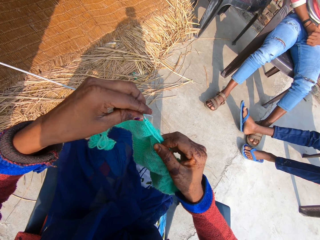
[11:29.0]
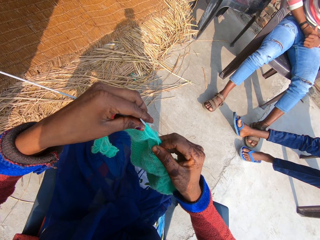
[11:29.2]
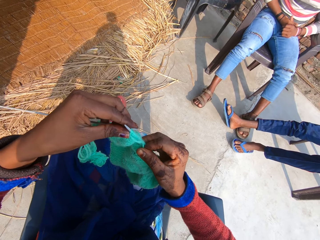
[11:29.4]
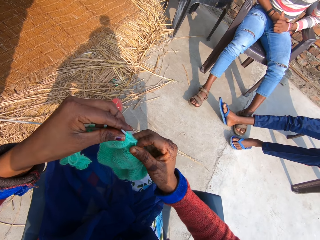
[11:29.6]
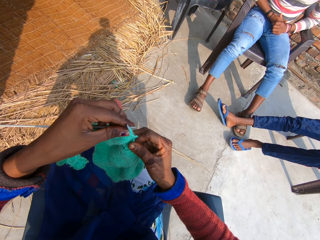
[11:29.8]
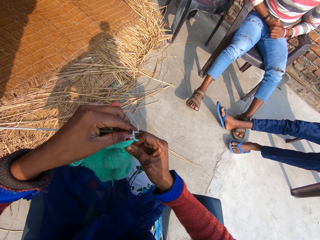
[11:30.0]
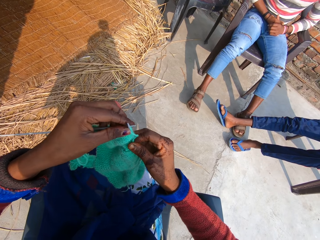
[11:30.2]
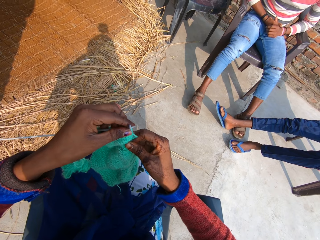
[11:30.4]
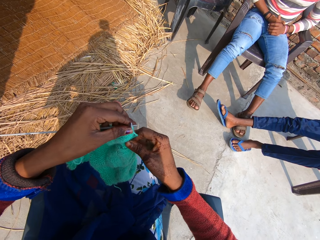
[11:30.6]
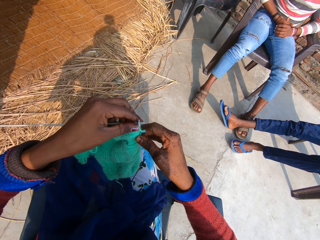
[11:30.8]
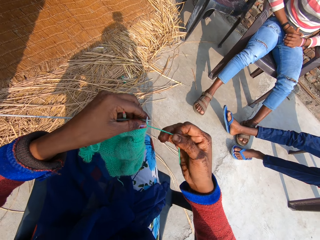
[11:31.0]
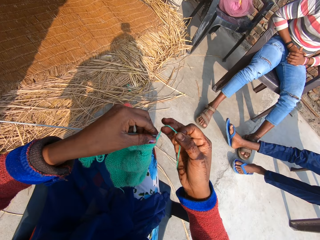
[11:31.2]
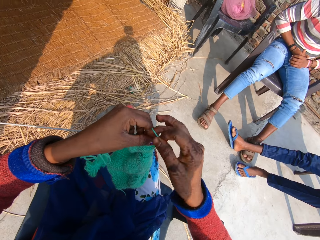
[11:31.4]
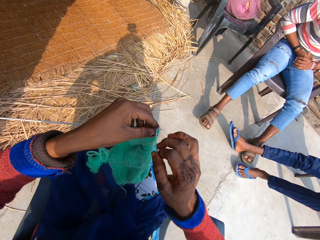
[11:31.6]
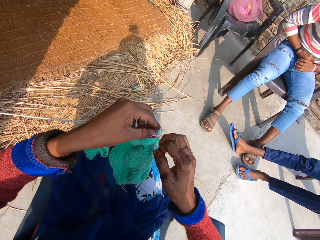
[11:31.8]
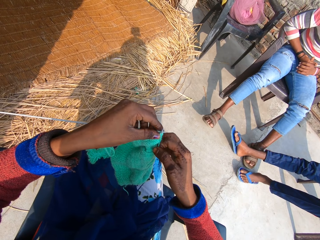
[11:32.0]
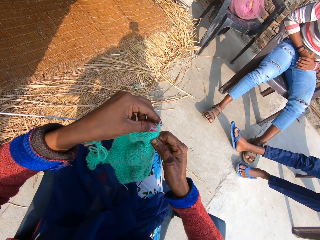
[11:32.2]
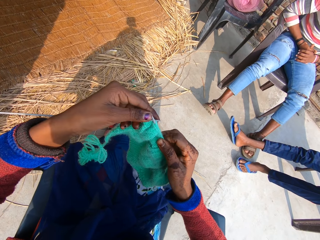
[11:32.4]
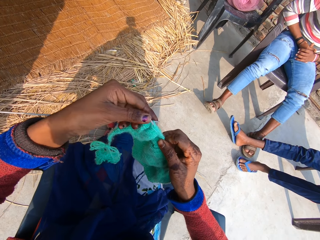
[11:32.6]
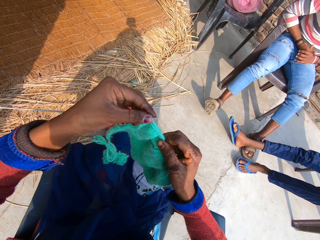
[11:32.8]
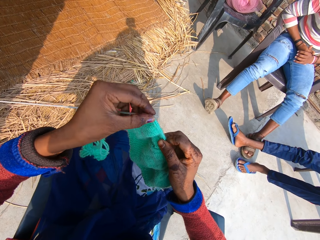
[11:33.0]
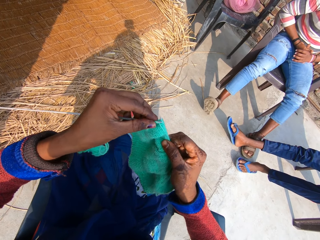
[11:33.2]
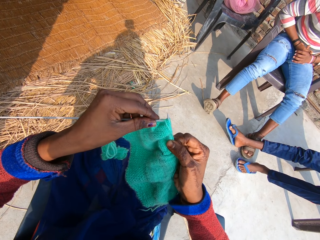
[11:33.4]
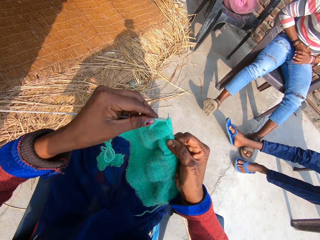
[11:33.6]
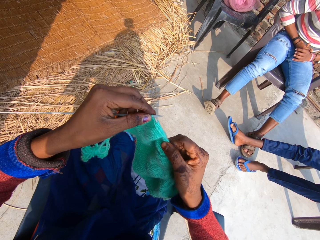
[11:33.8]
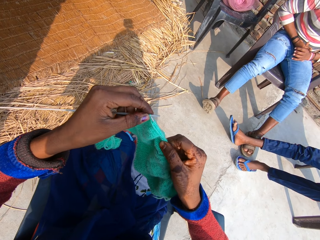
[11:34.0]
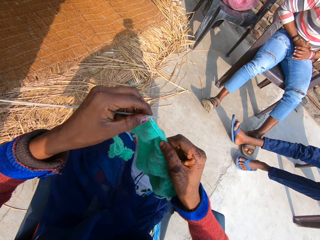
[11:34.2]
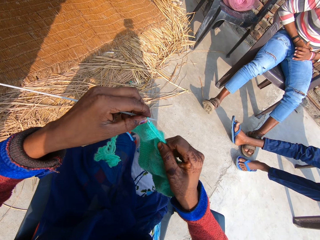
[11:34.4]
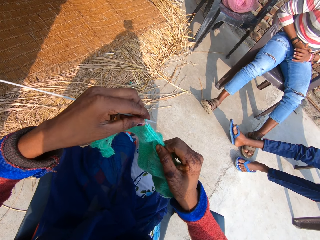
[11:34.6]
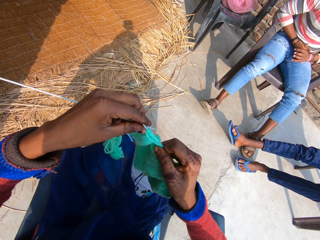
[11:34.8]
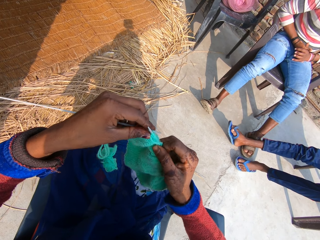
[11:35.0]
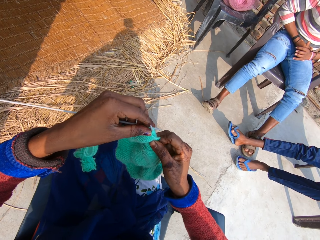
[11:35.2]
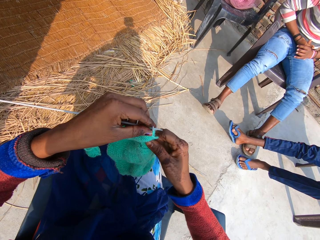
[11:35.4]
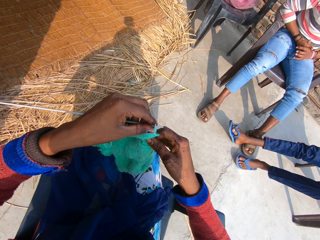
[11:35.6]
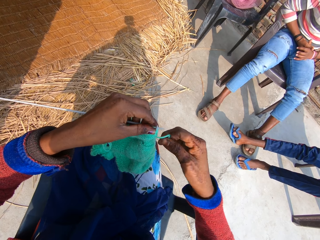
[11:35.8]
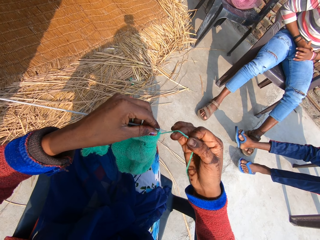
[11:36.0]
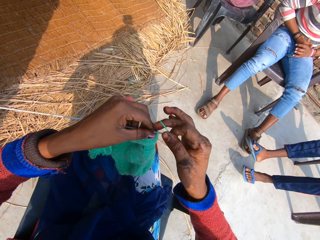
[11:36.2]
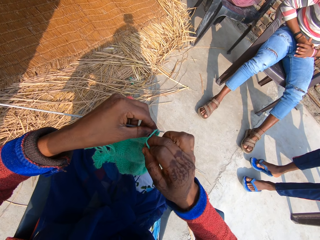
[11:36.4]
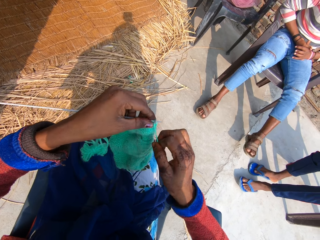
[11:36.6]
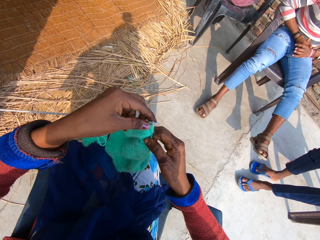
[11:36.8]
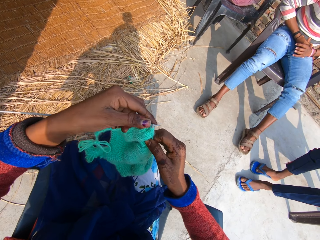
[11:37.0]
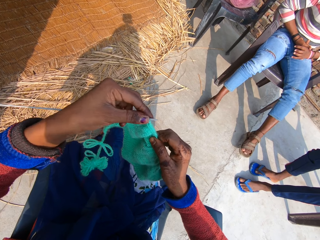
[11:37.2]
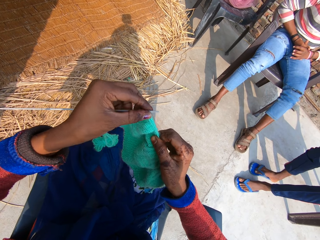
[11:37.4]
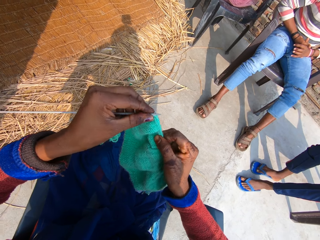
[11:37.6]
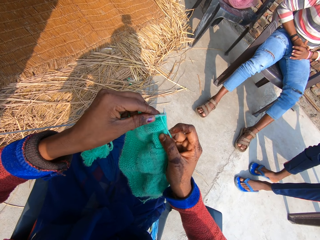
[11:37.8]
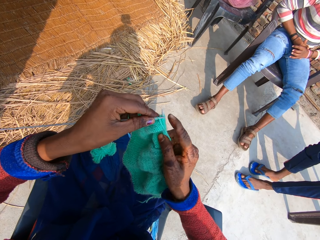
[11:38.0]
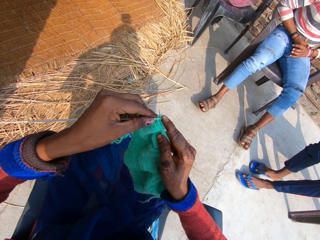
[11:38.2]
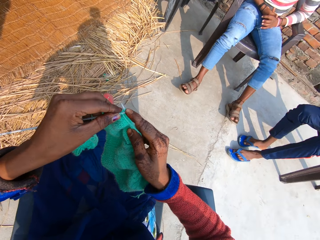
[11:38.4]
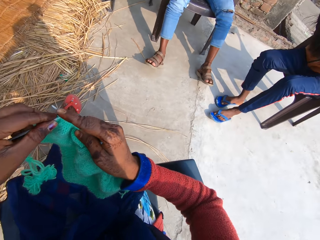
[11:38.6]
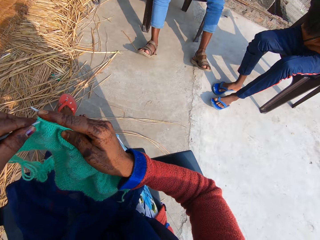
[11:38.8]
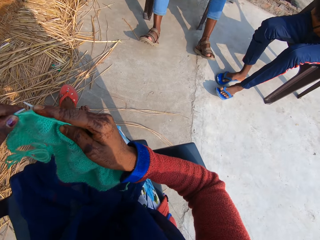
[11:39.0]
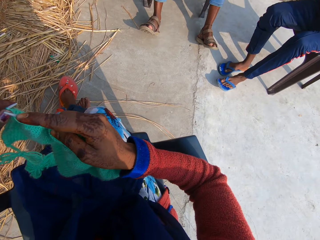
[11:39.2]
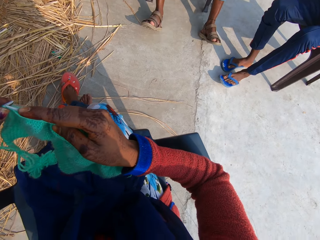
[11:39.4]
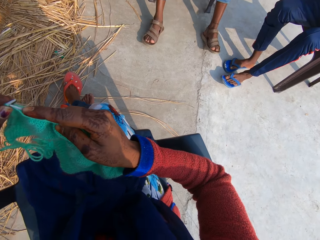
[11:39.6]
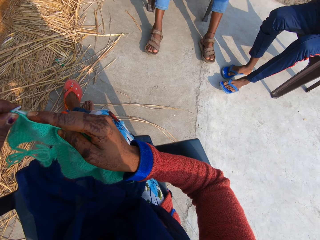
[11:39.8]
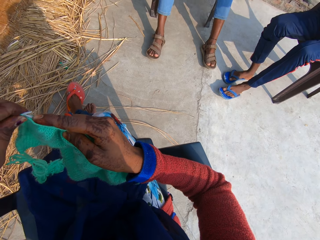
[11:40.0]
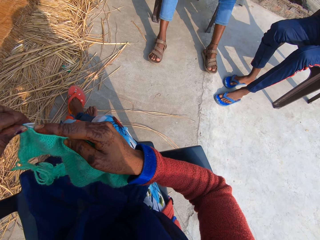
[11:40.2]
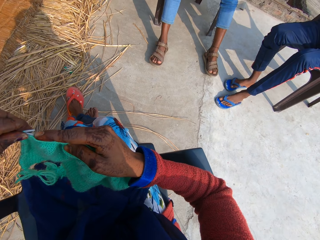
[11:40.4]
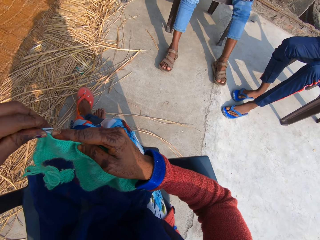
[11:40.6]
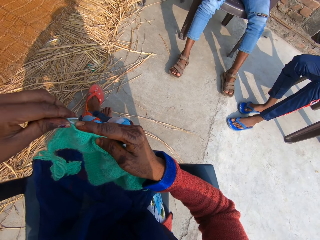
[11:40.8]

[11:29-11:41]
A boy removes his leg from another boy's leg.

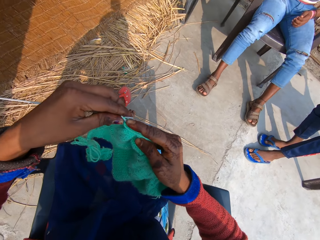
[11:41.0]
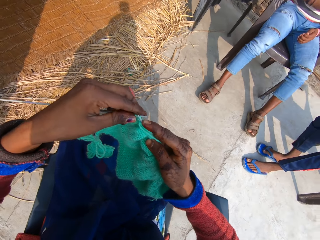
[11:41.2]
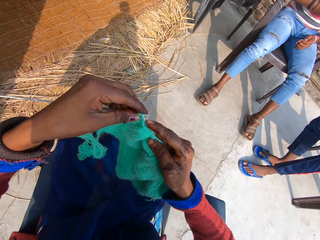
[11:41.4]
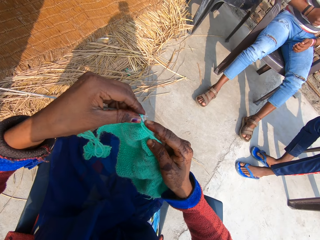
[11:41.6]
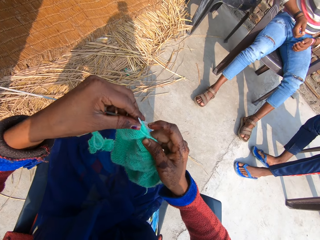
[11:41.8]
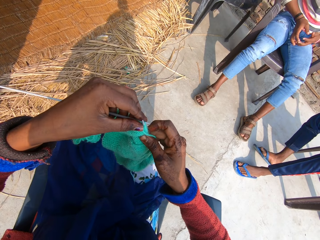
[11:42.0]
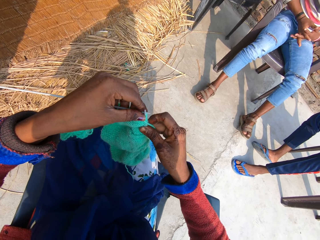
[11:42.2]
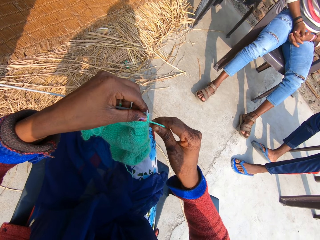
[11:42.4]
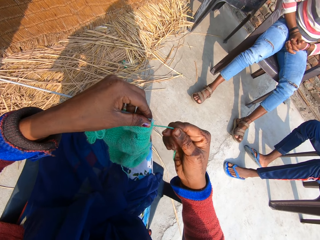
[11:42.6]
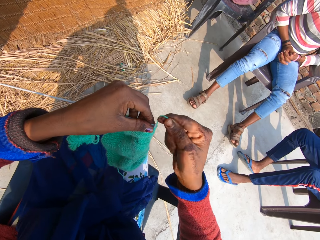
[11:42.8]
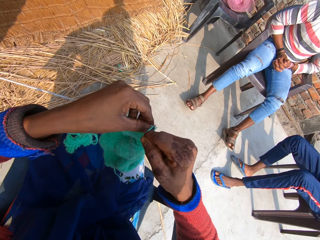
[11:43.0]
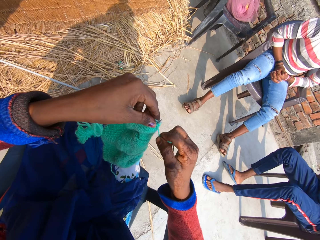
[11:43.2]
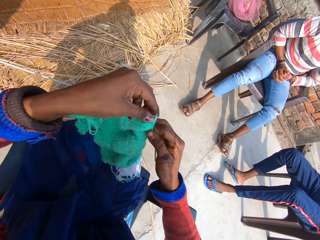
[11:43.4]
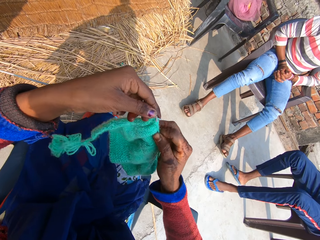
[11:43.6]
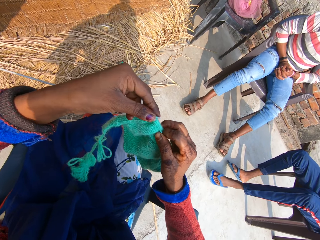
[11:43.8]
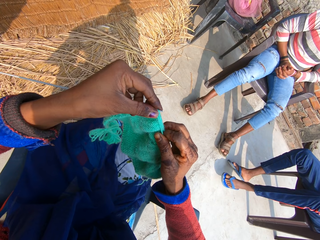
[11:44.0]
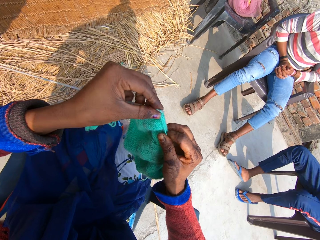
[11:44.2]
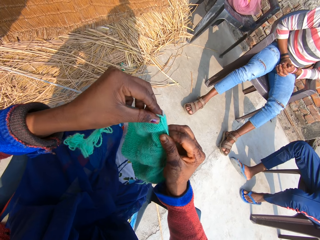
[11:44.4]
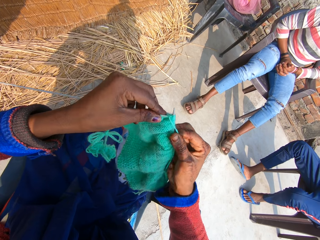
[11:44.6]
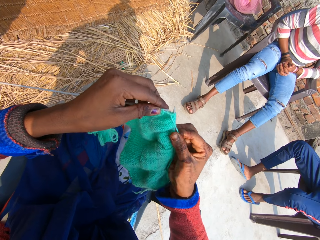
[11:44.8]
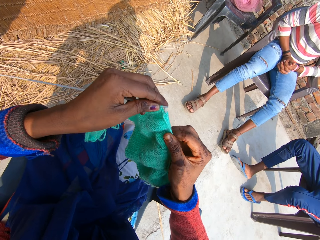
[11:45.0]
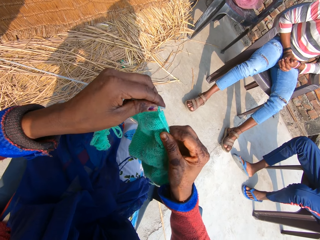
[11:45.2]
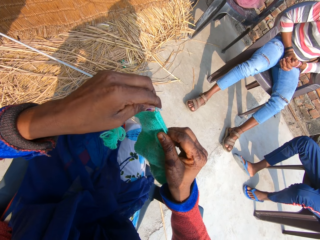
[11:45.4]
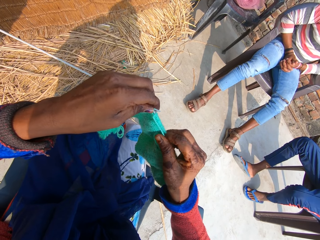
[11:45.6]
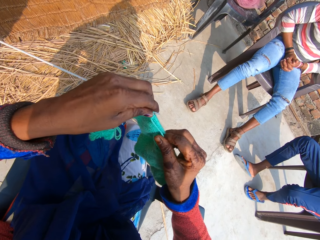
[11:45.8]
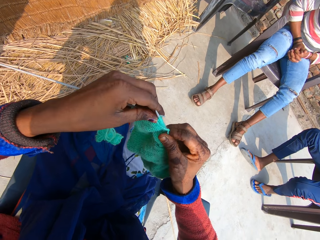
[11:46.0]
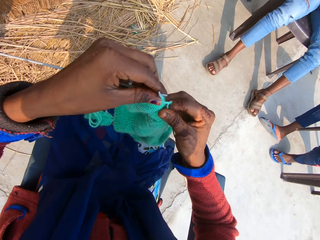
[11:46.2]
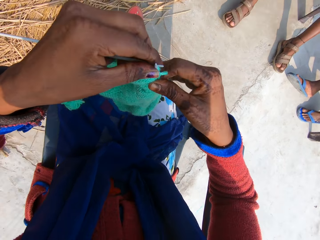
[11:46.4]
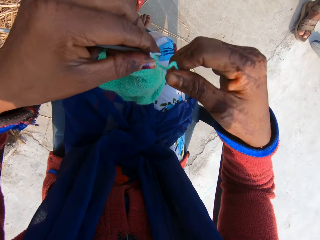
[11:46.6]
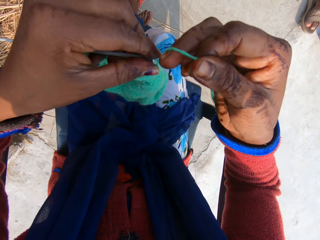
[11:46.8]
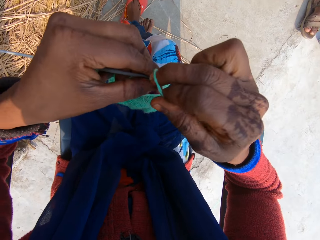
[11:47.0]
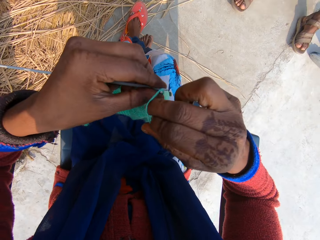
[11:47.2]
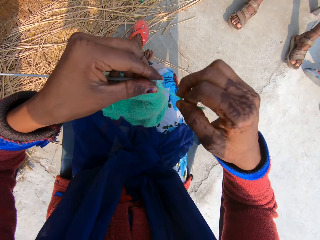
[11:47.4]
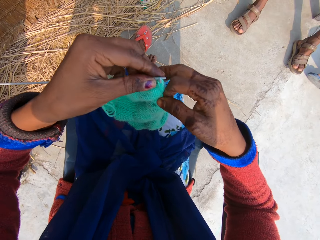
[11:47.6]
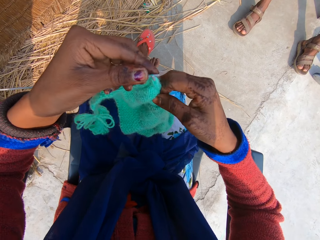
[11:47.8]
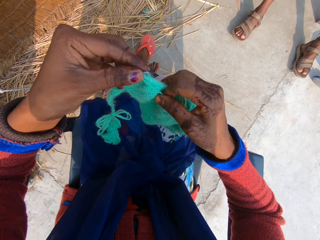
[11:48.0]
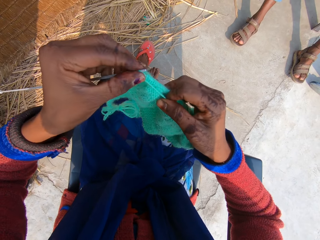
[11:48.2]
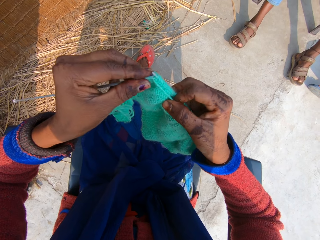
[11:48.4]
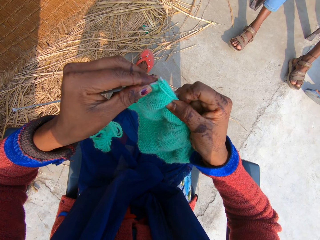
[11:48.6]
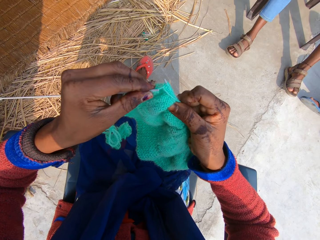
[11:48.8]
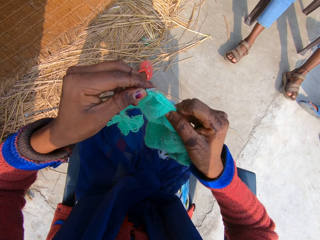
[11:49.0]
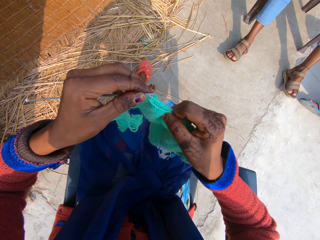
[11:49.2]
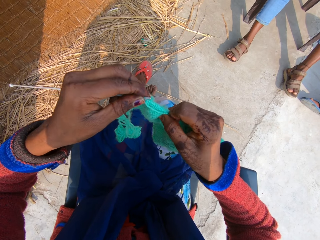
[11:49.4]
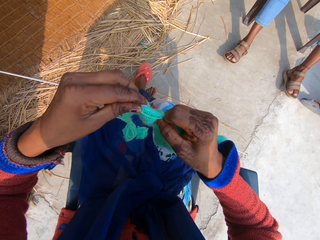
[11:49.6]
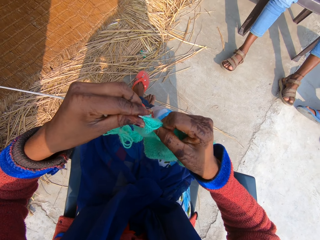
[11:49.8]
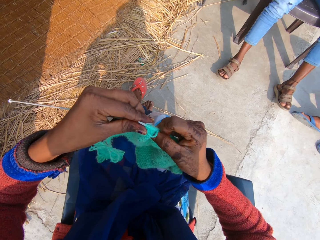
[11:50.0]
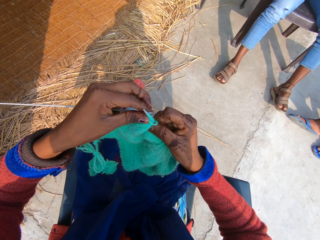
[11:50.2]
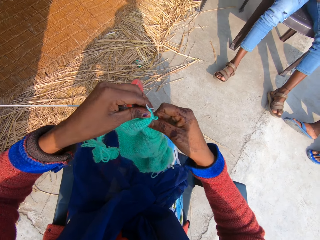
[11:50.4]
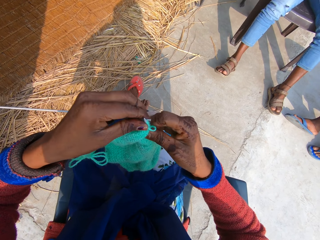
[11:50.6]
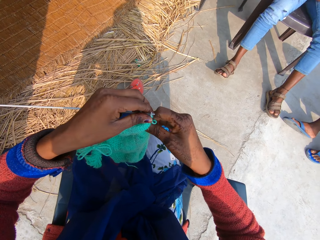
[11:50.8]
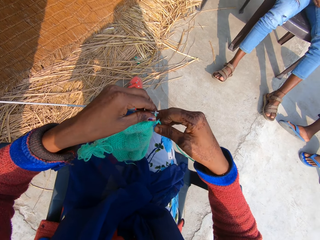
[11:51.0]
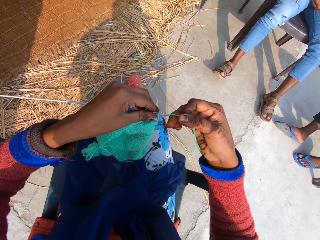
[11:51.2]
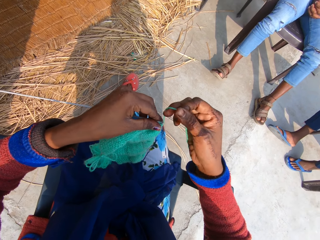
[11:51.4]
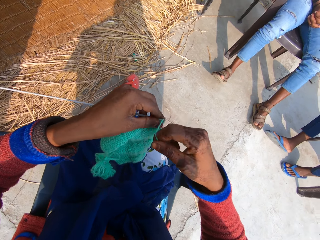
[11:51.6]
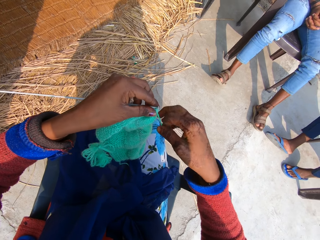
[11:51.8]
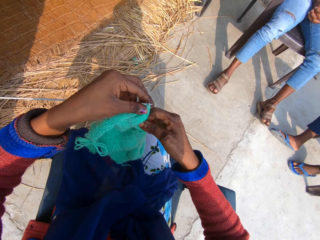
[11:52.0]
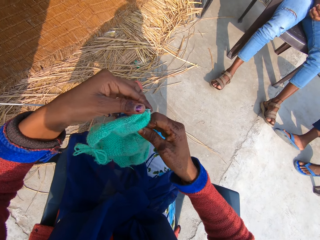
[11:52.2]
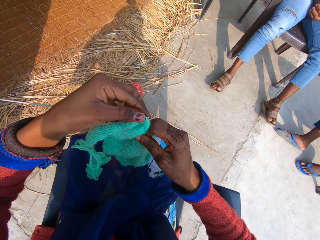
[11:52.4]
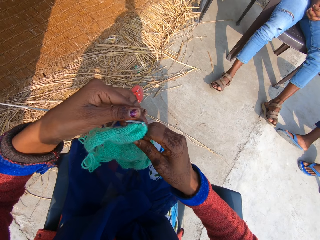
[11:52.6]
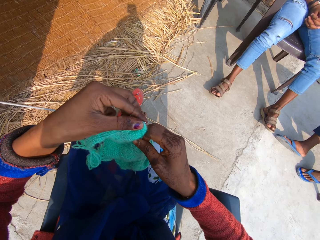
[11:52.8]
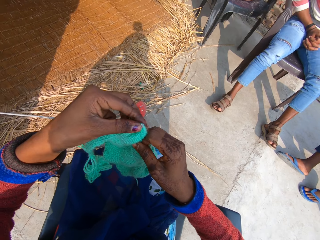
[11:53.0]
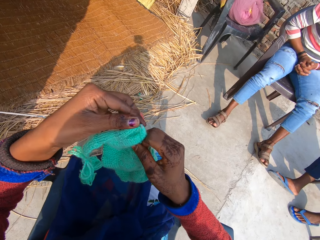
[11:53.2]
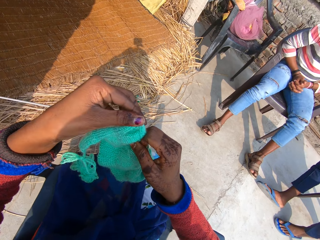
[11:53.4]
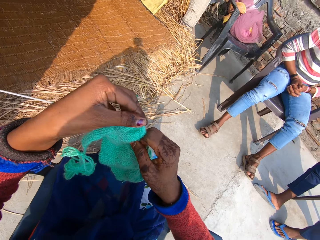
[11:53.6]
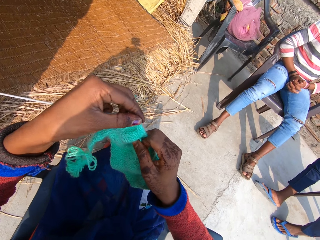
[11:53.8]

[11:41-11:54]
The camera wearer knits the fabric.
